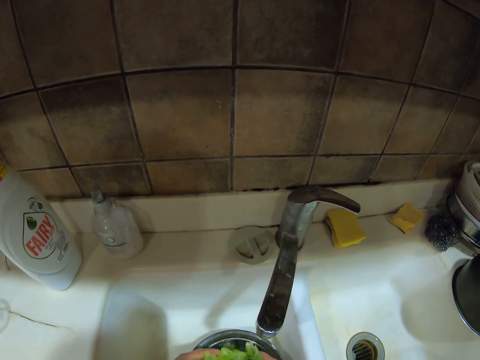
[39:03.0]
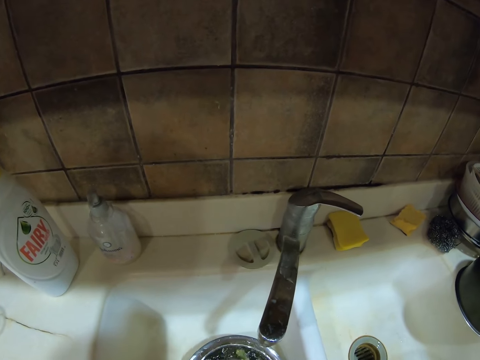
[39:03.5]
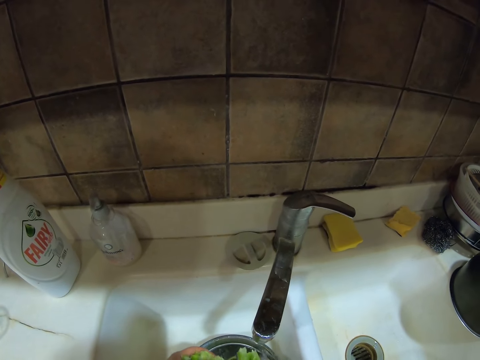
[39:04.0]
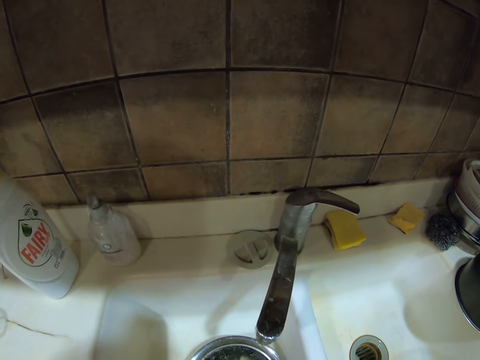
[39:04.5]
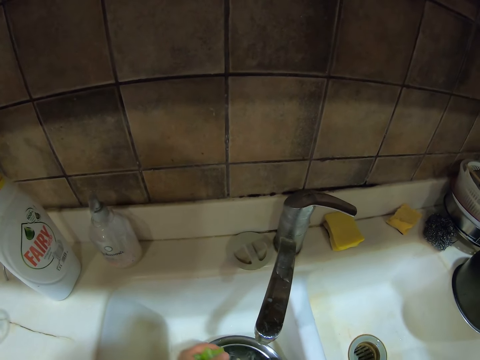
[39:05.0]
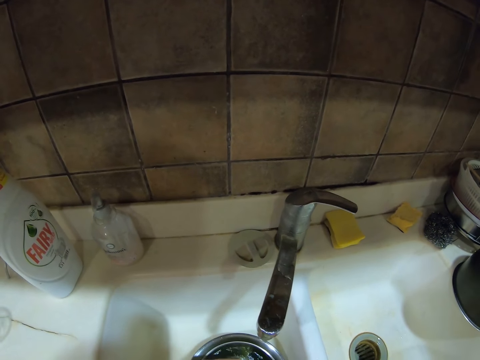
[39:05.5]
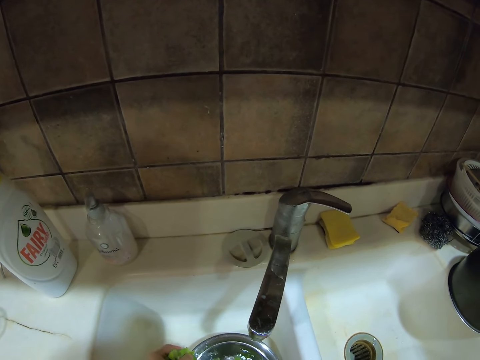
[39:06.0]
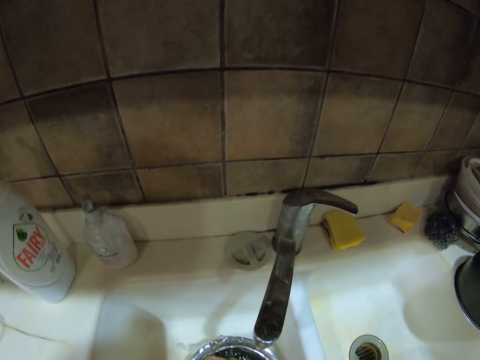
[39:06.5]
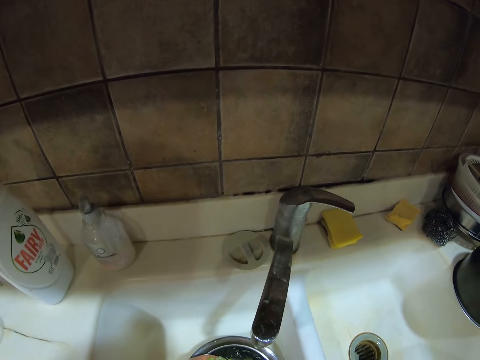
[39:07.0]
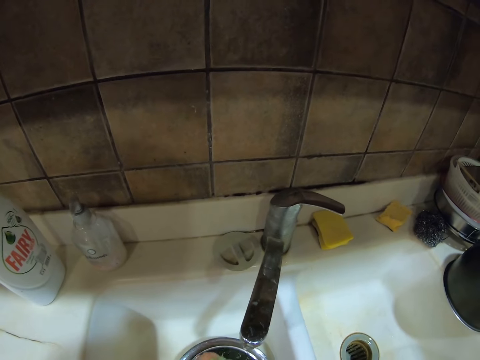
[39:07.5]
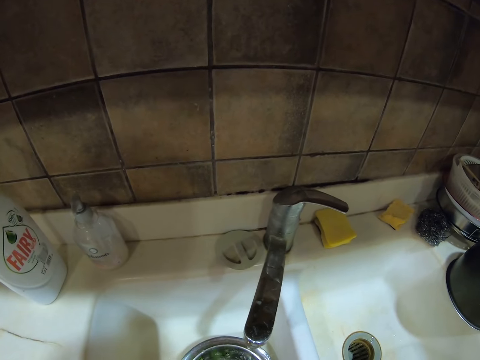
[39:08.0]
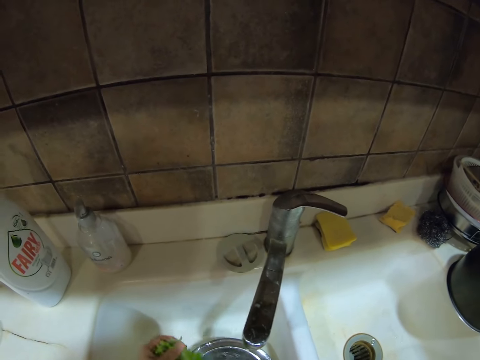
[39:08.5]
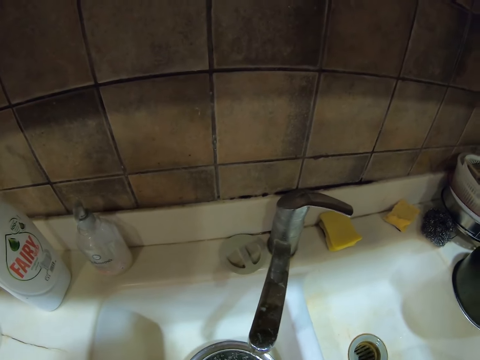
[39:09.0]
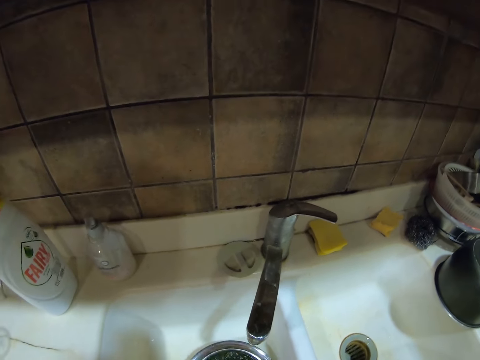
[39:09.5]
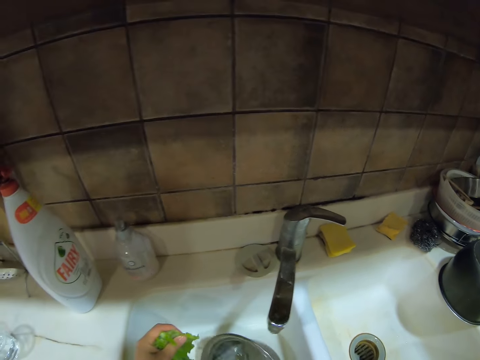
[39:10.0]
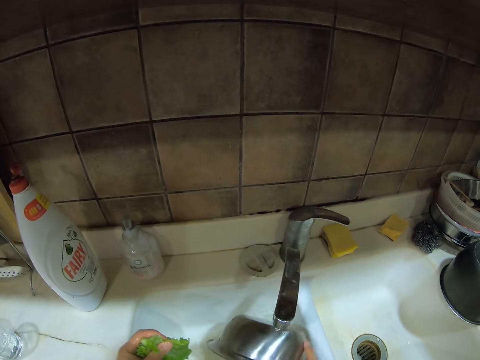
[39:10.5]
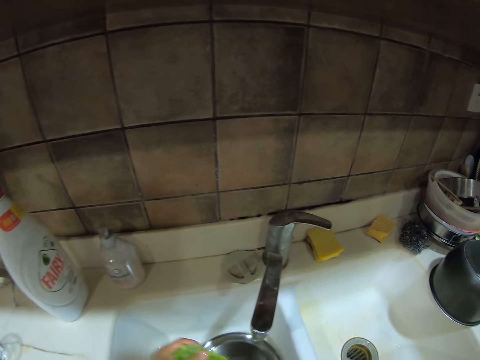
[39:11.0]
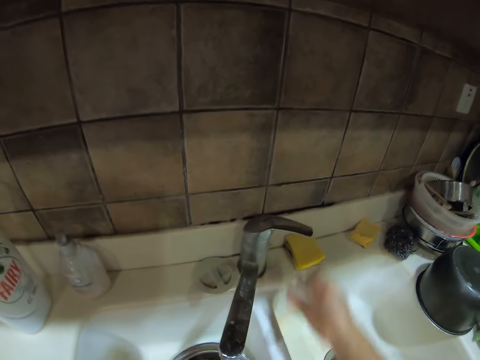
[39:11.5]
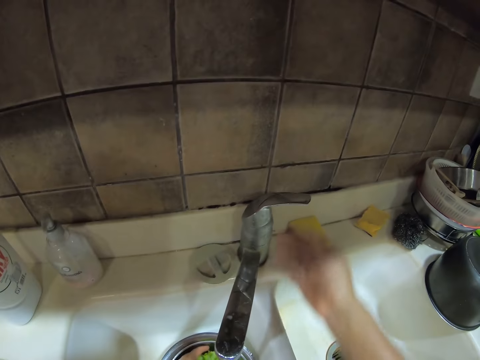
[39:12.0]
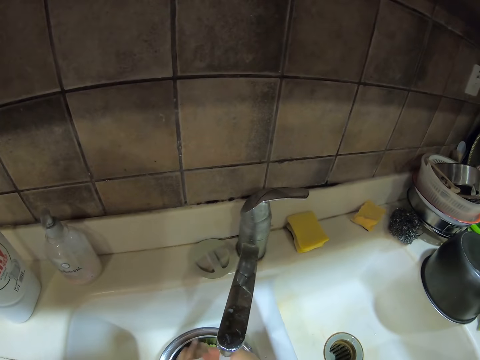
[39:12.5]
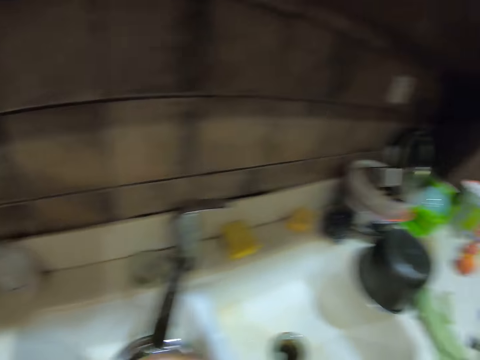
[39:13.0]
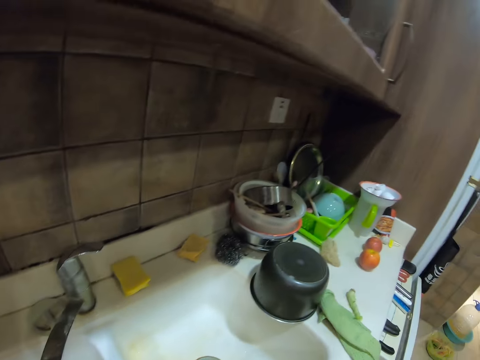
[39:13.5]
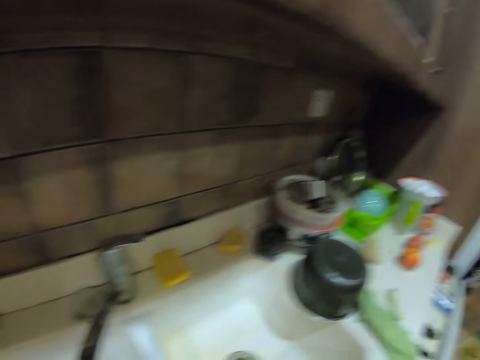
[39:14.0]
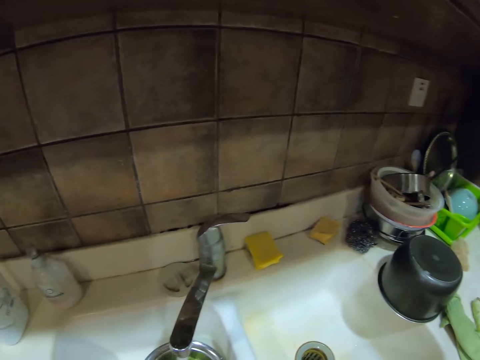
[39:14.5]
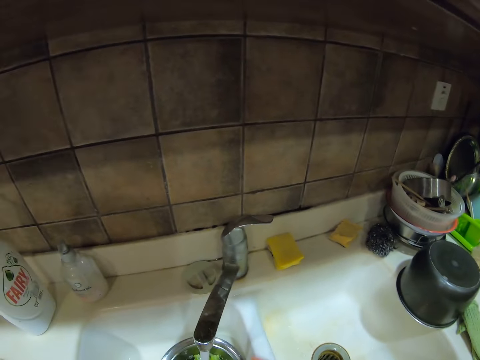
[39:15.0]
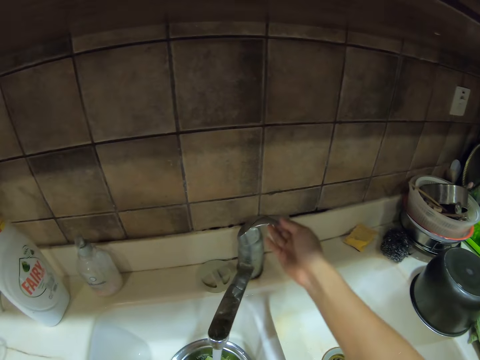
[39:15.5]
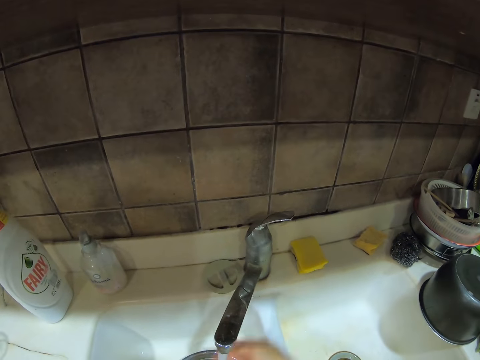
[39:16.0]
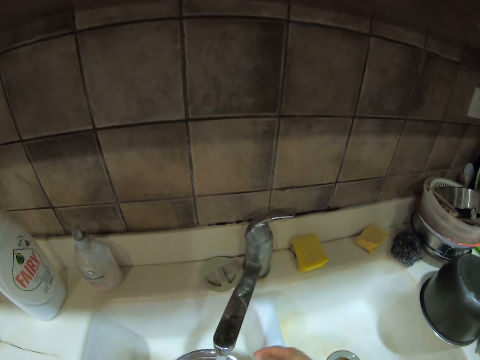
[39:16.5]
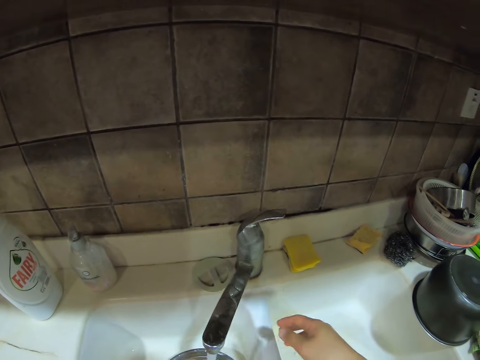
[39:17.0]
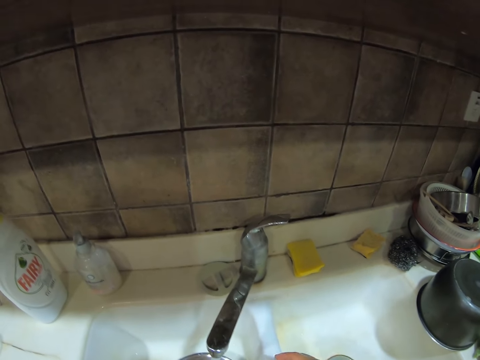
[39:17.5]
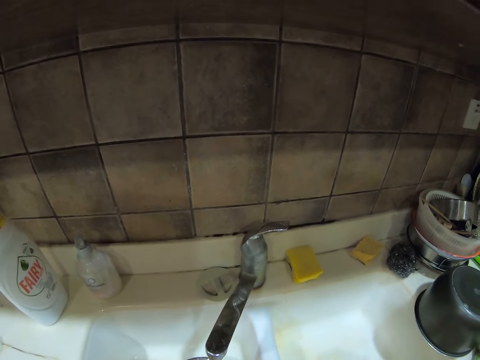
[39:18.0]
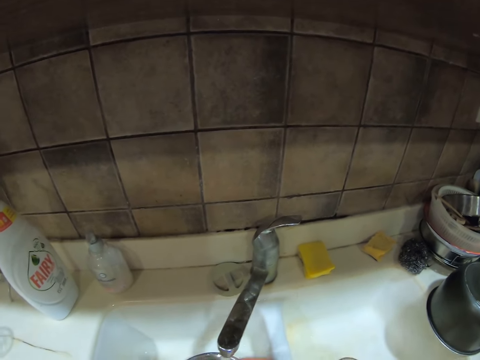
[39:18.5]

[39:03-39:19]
The camera wearer pours water from the bowl. They turn on the tap. They look around the sink table. They adjust the tap handle. They touch the tap.

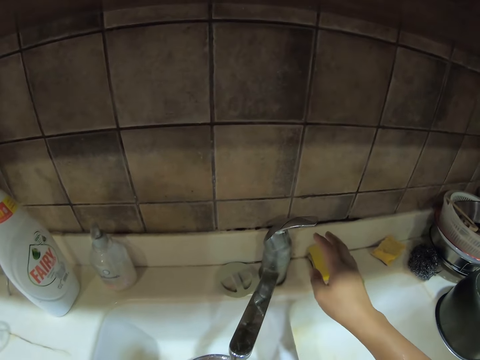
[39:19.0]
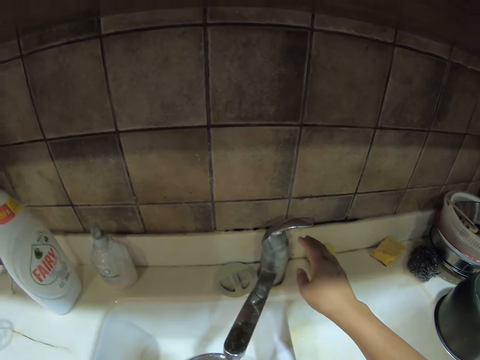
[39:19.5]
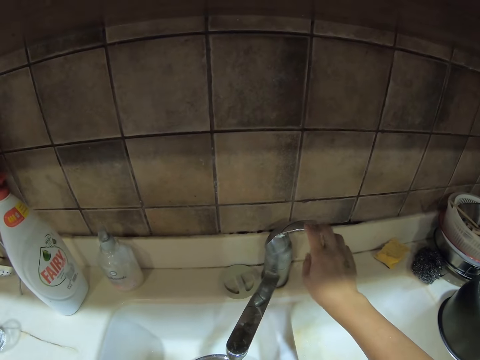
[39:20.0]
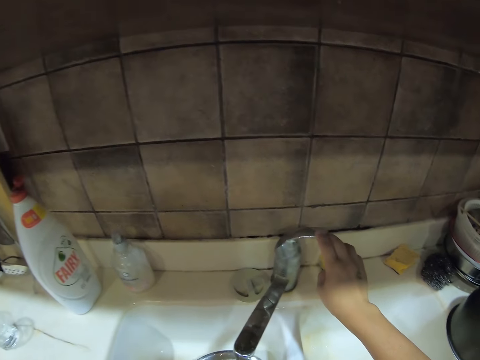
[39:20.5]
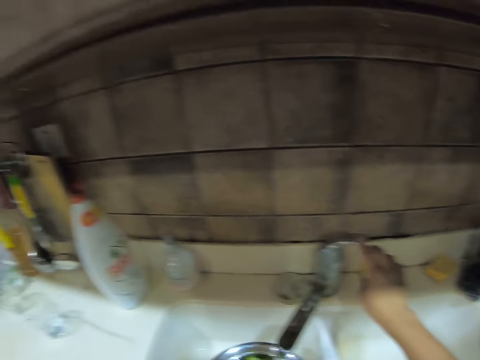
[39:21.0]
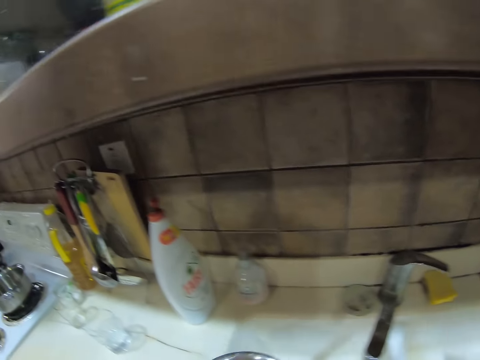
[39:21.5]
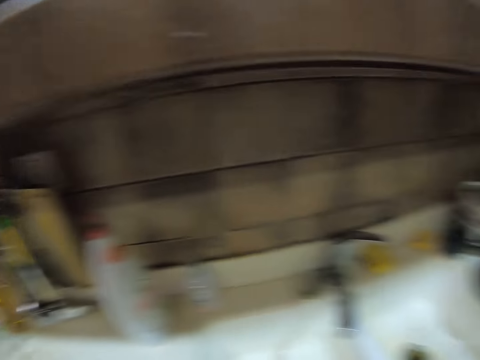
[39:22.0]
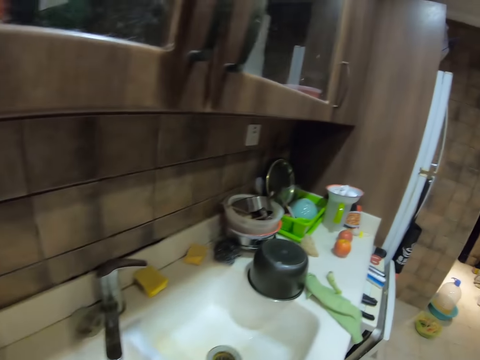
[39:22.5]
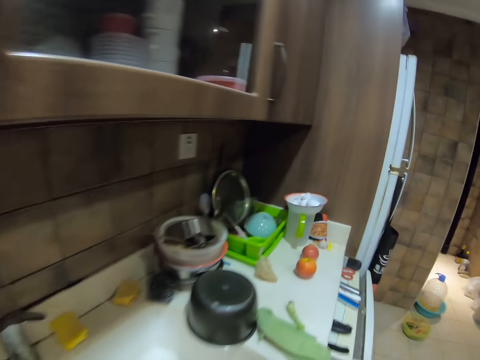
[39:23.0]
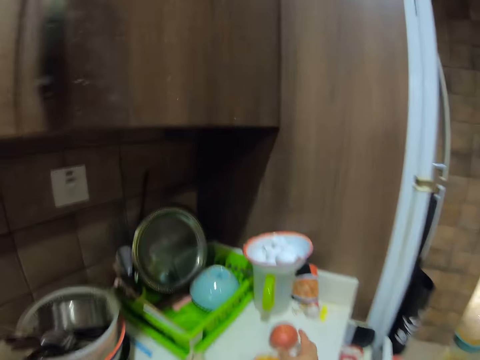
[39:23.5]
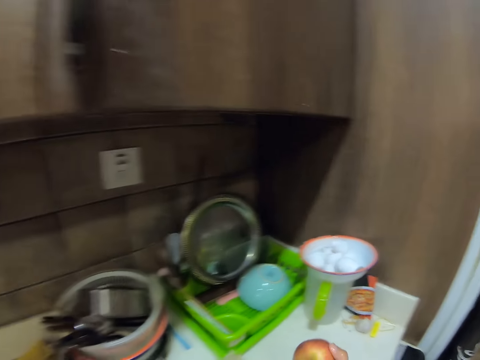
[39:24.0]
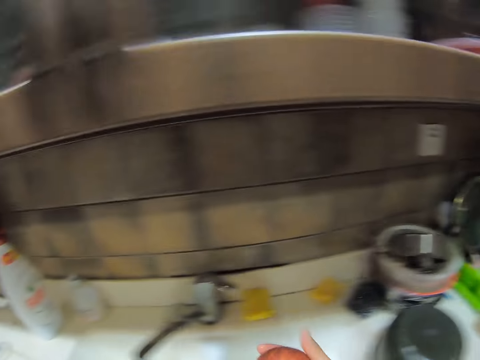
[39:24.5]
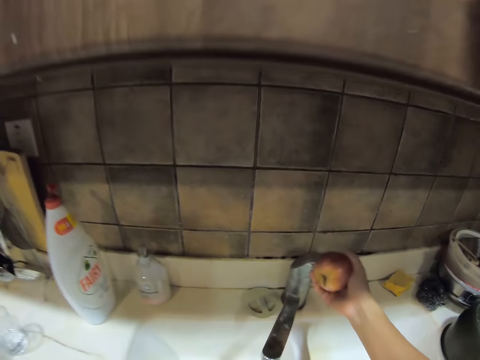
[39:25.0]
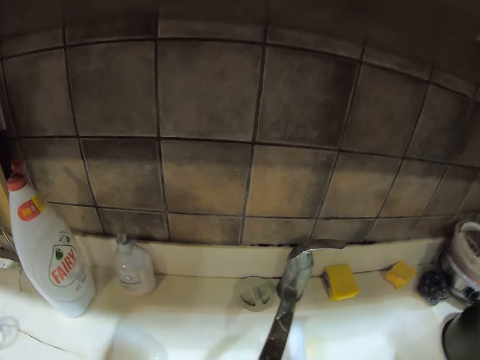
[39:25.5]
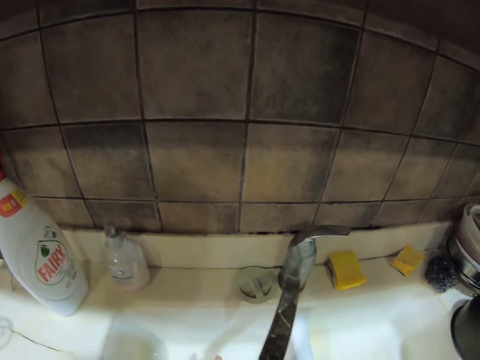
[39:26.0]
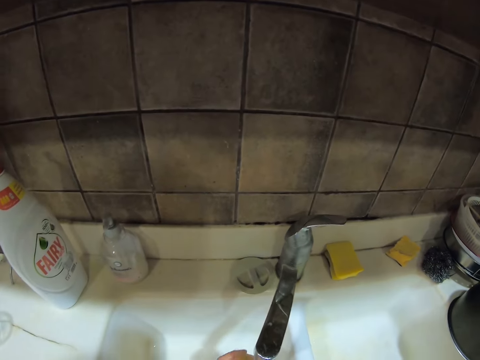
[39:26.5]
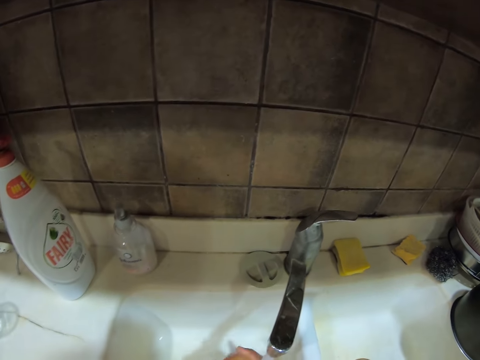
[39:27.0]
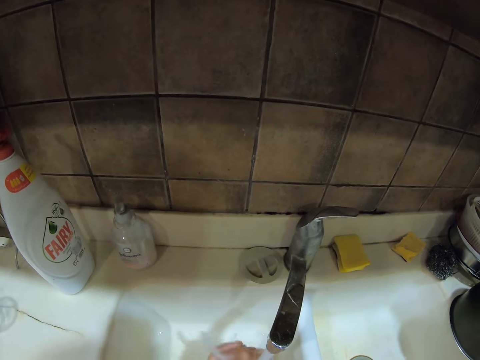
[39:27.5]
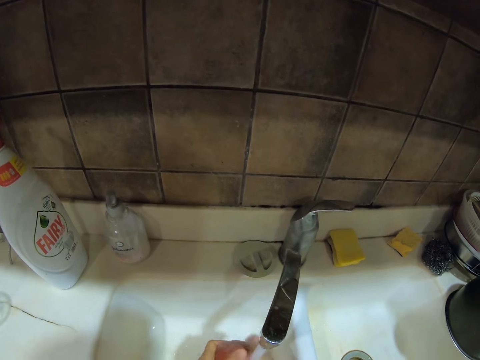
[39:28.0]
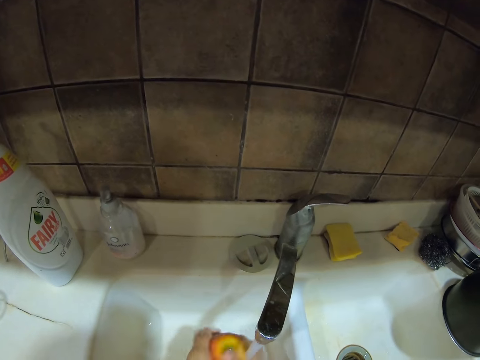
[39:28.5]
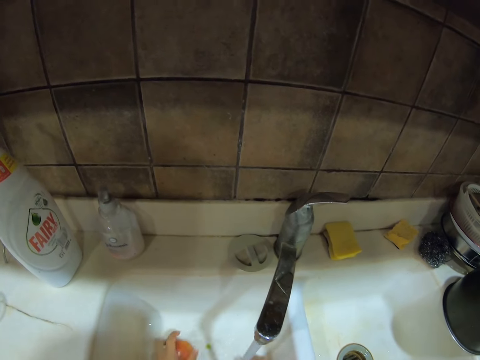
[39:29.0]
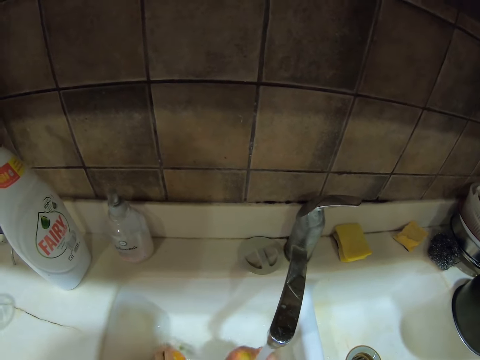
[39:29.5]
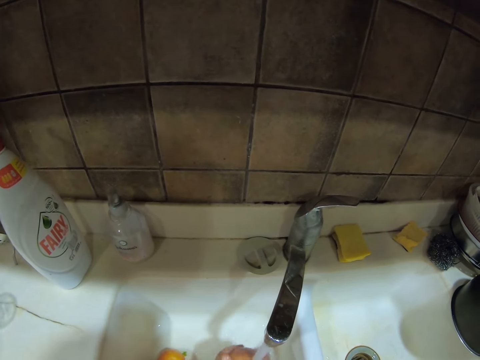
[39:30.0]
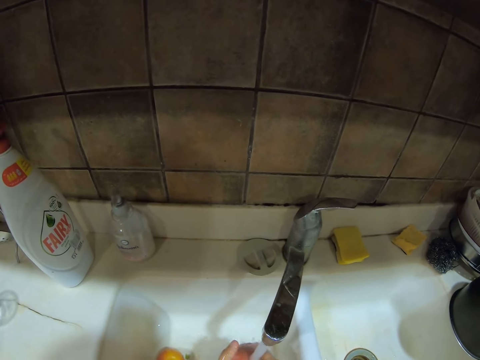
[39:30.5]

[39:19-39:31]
The camera wearer turns off the tap. They look around the sink table. They walk around the kitchen. They pick an apple from the sink table. They turn on the tap. They wash the apple.
